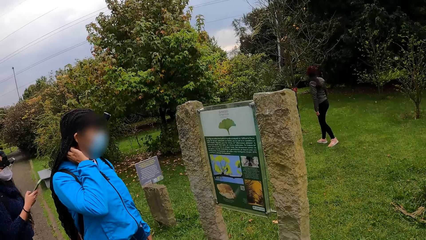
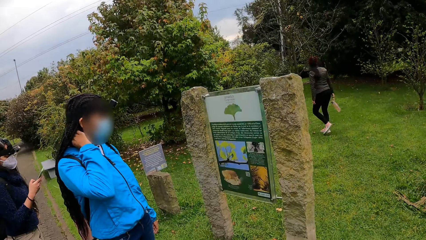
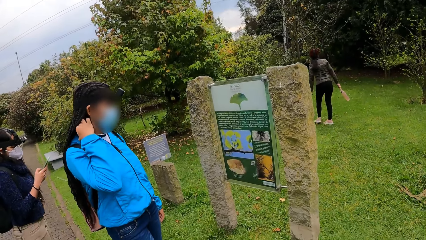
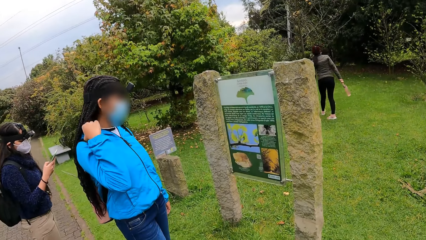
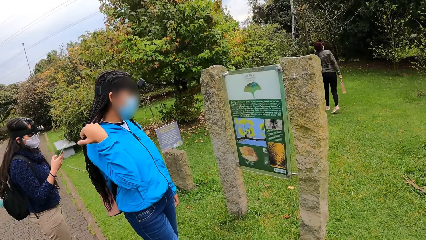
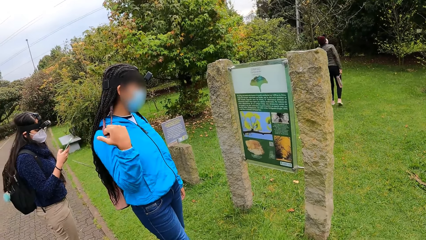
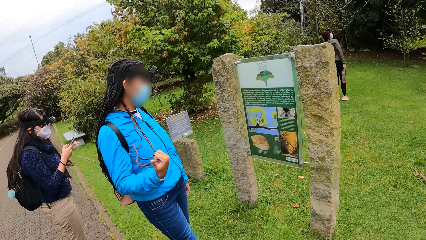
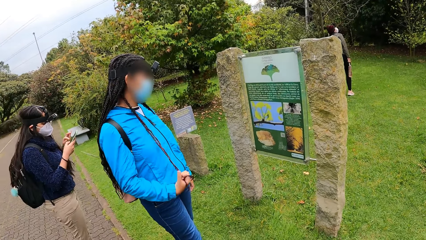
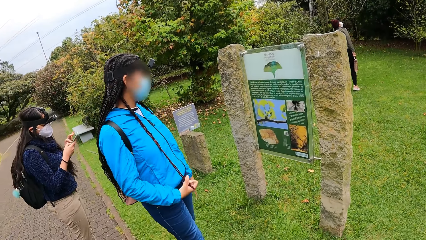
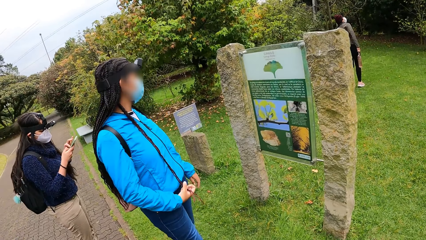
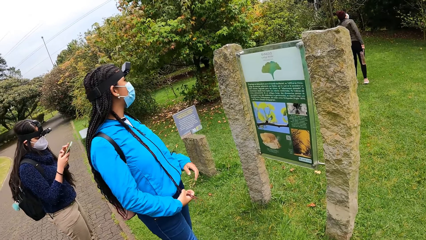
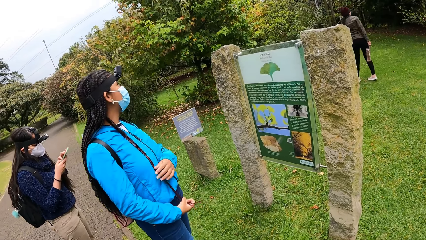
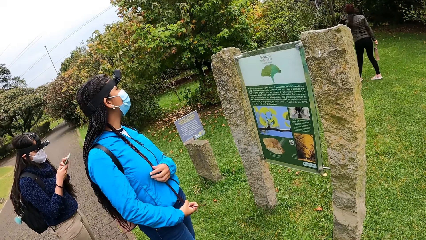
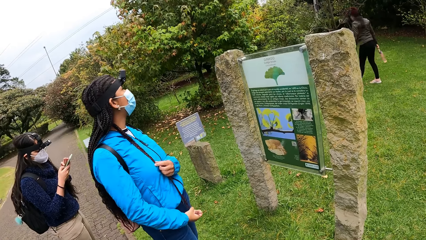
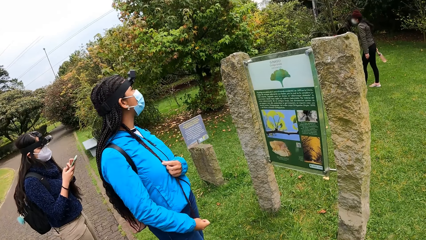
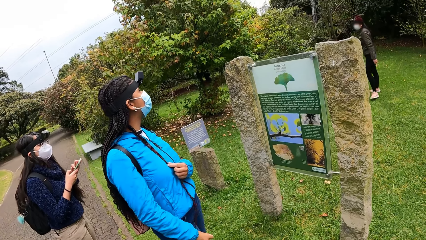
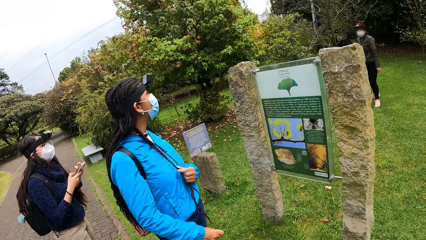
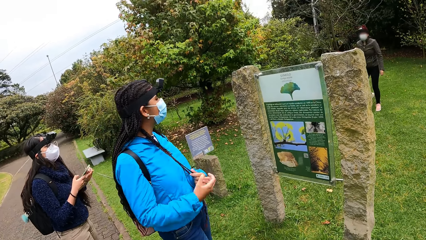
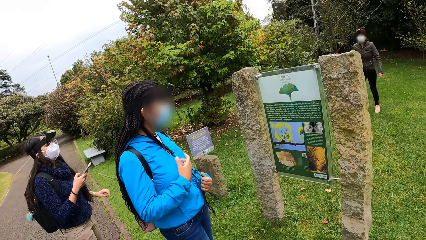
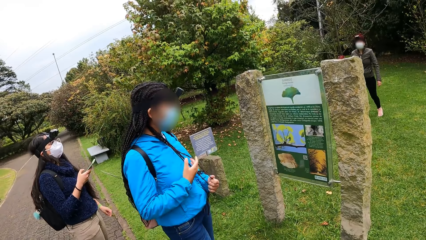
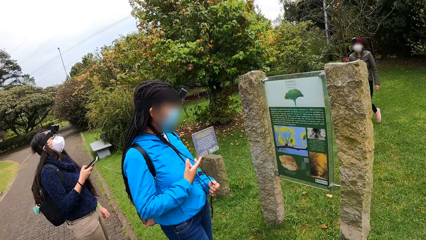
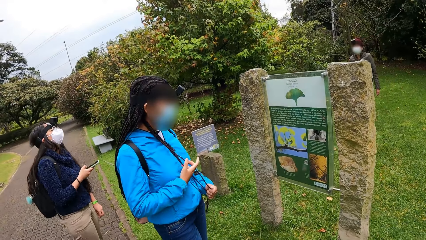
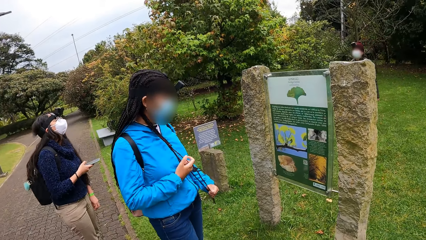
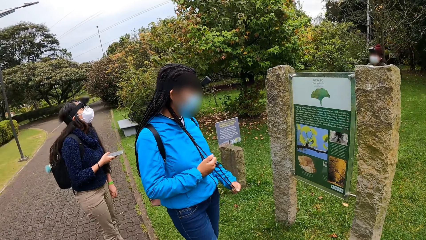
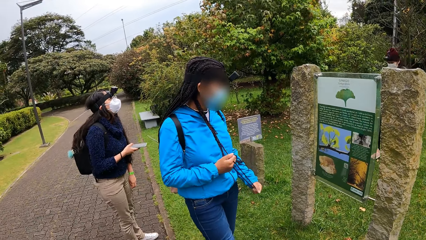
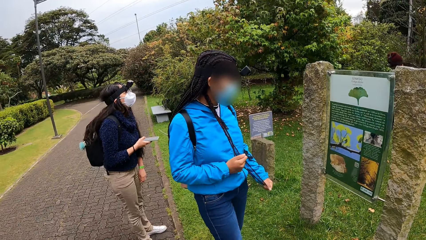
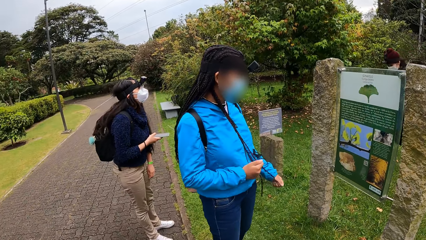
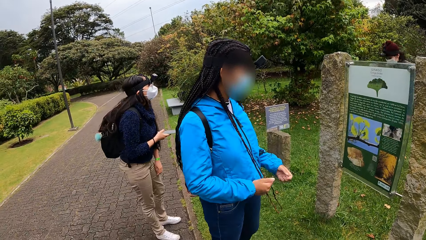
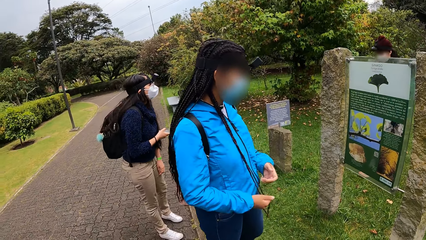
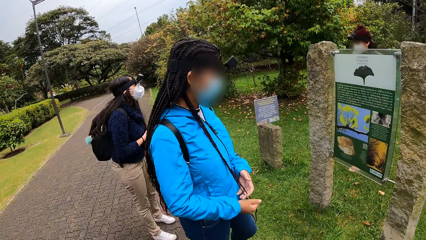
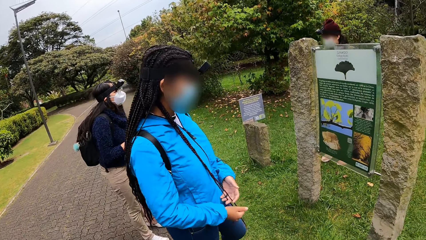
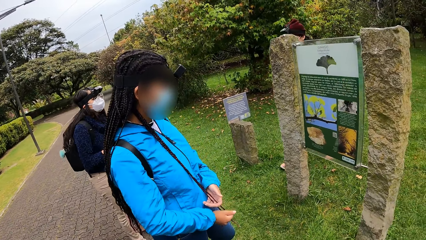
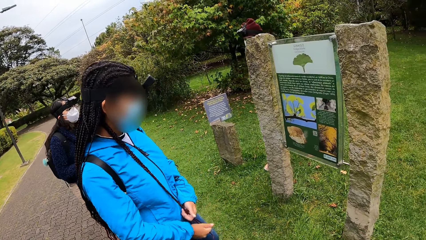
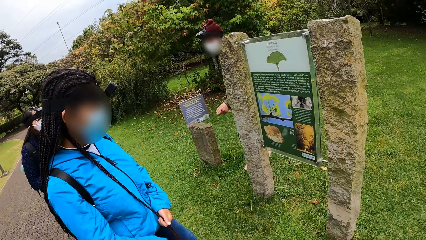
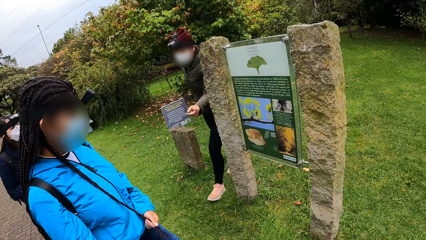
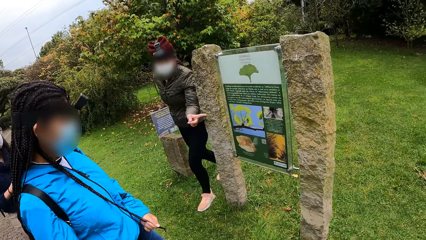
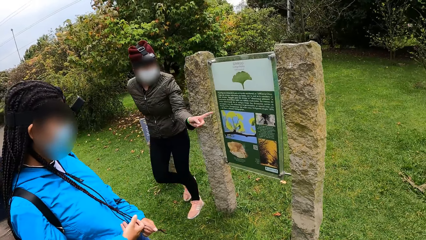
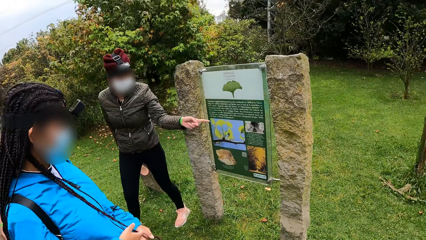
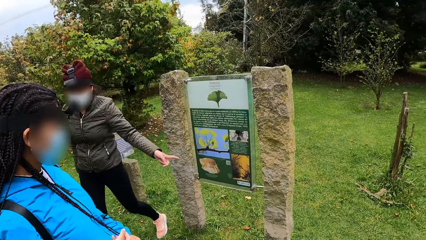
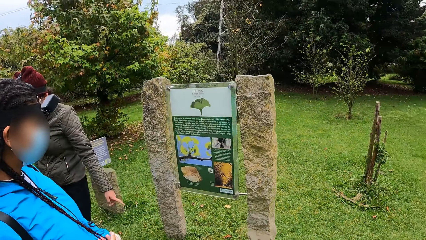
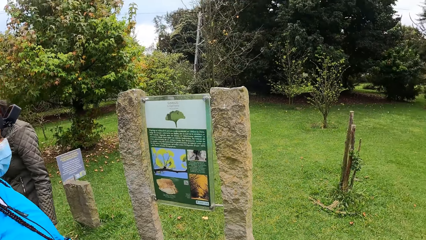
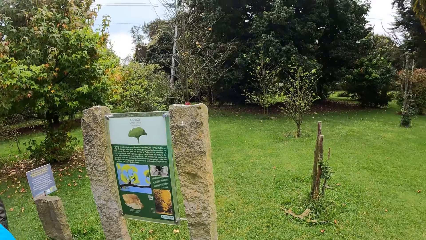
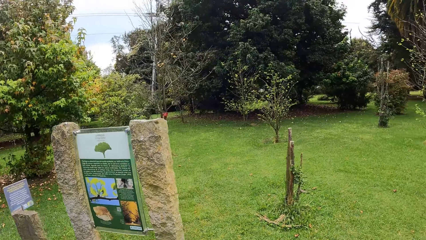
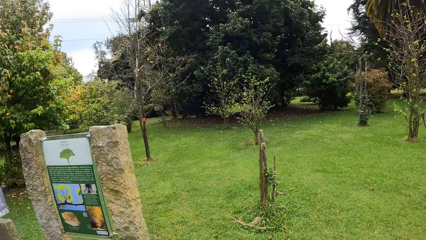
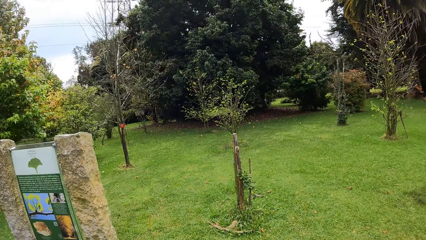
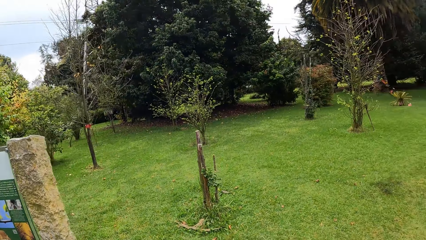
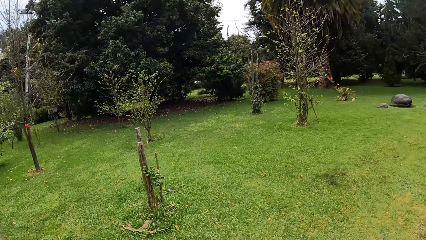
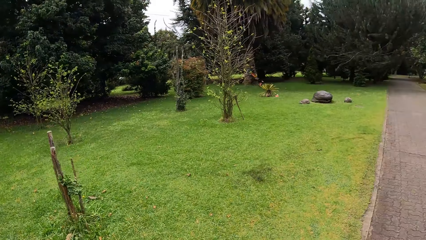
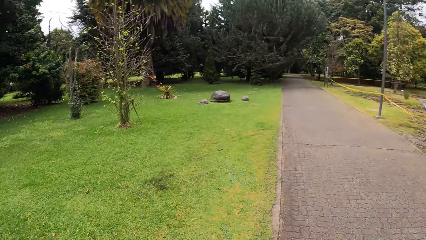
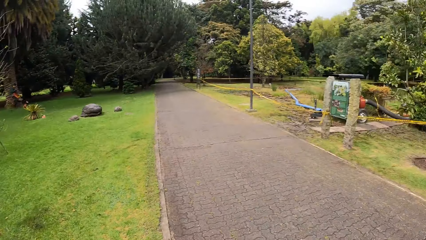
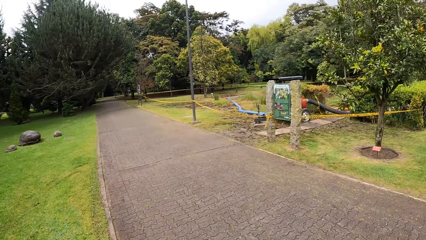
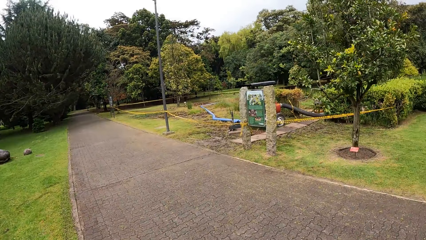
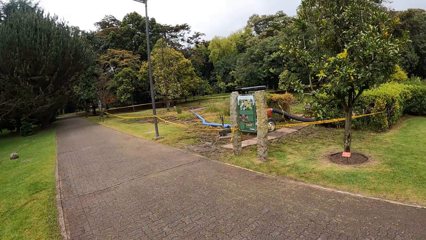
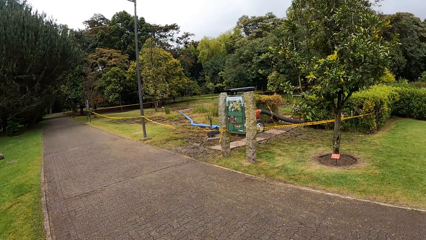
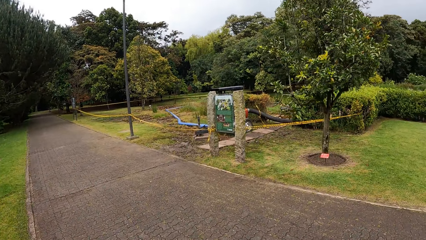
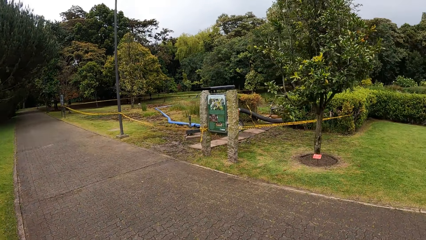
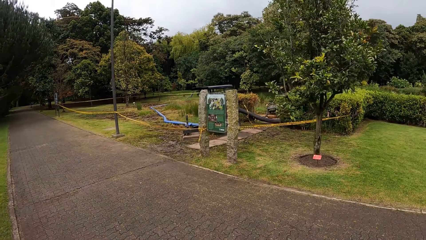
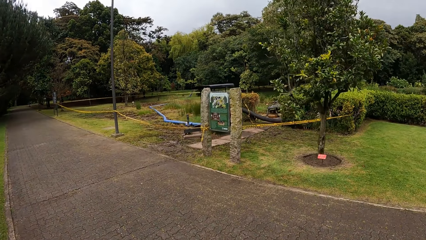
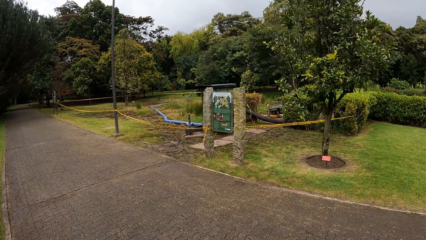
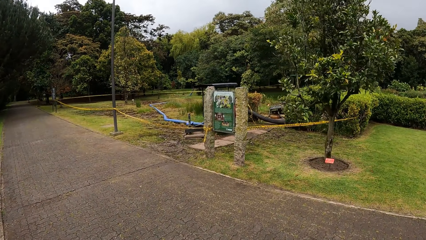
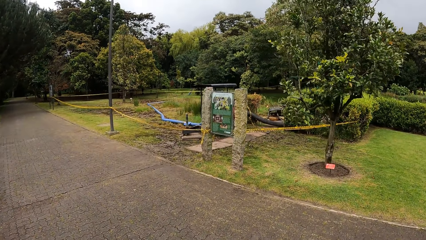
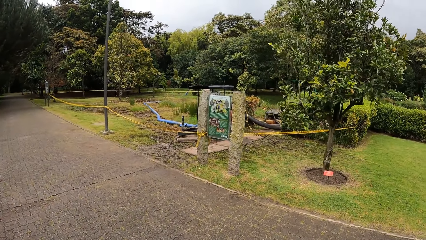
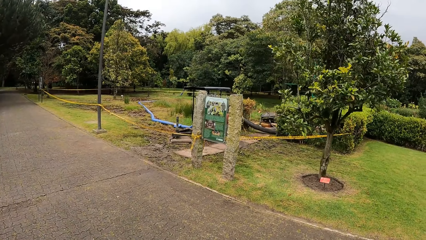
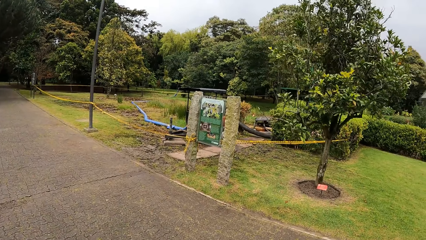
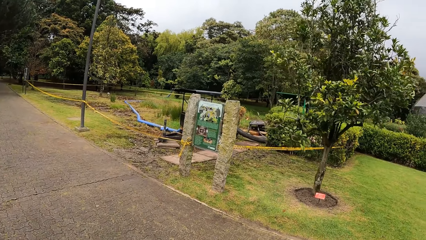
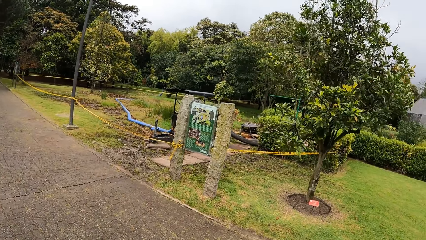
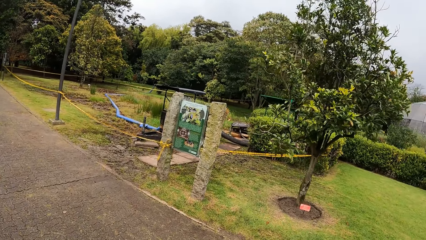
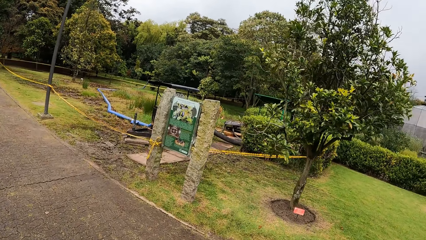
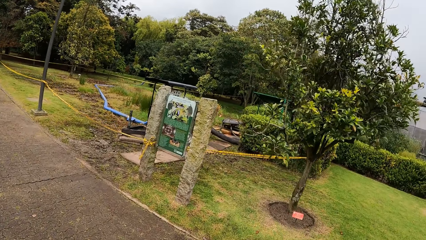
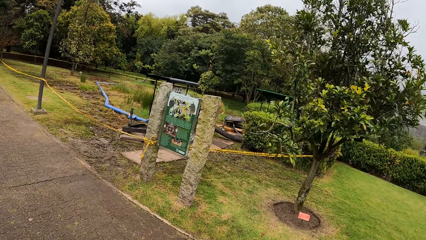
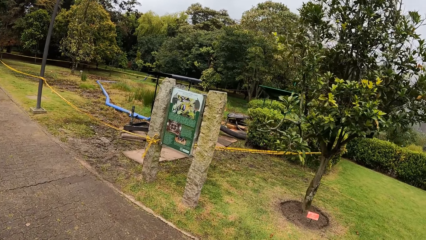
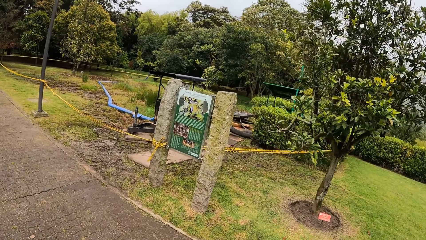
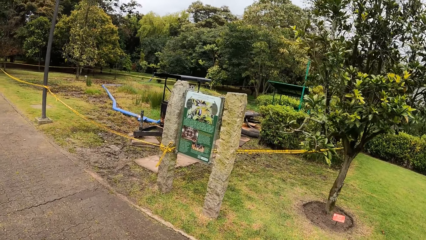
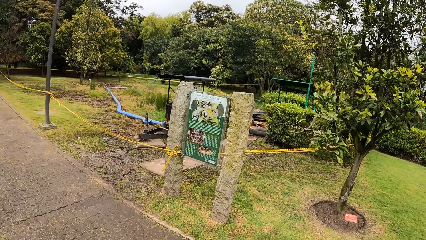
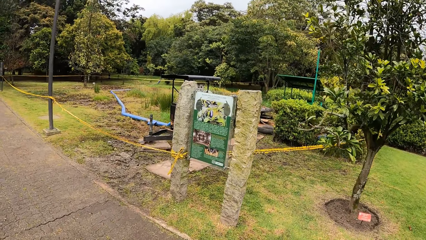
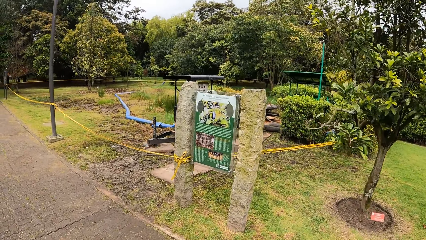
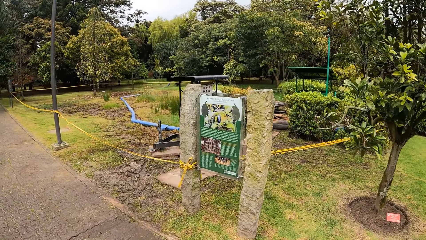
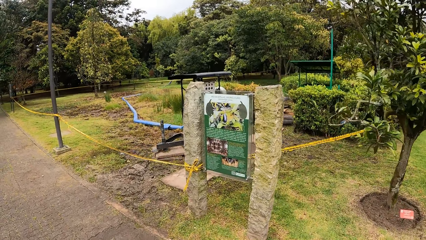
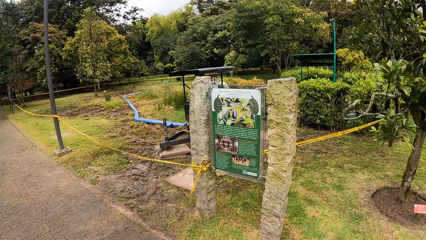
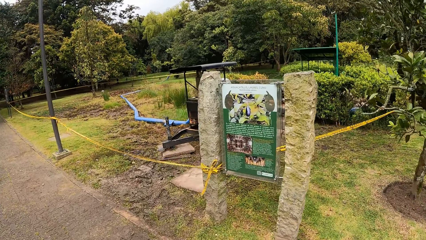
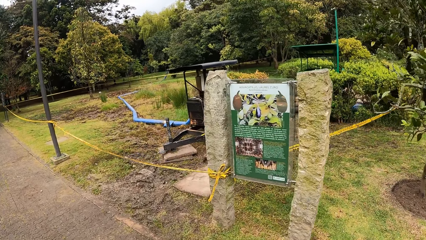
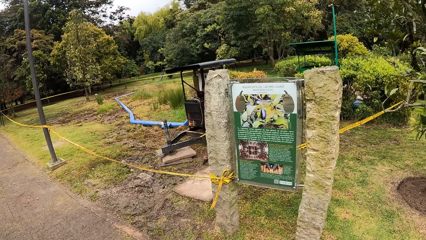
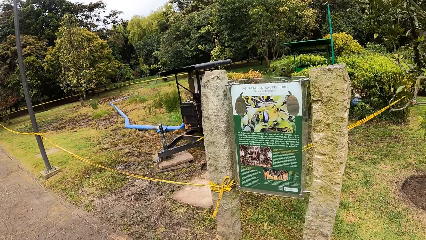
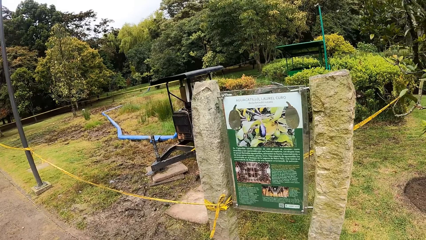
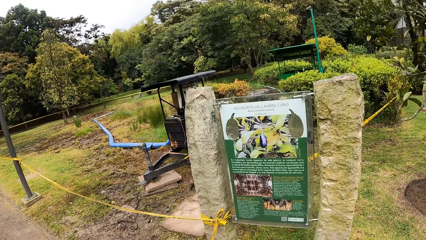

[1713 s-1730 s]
The woman operates the phone with her right hand. She operates the phone with her hands. The other woman adjusts her hair with her hands. The camera wearer walks on the pavement.
